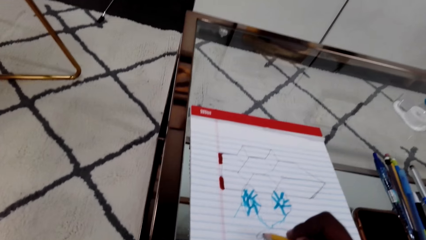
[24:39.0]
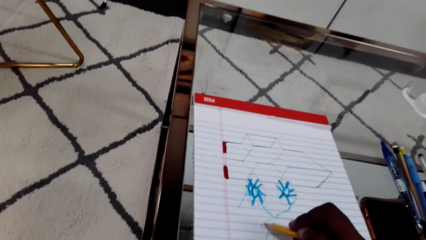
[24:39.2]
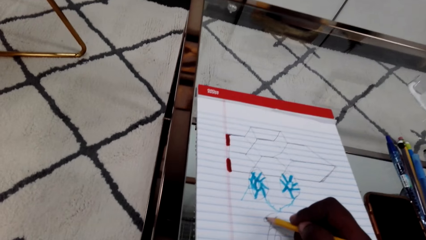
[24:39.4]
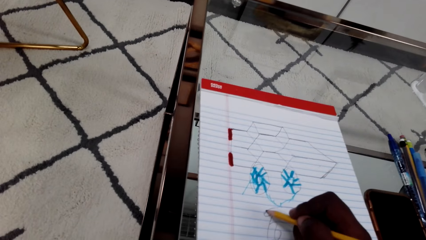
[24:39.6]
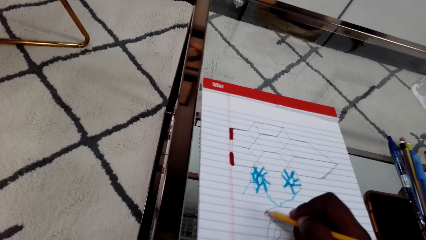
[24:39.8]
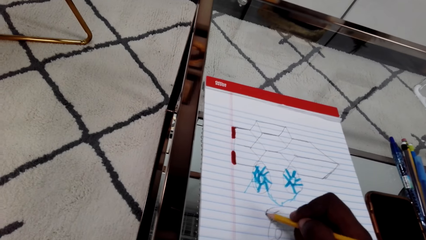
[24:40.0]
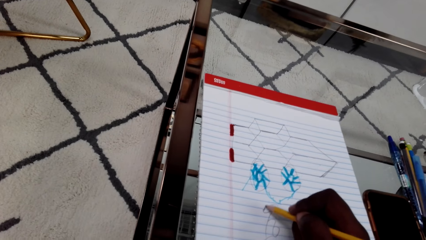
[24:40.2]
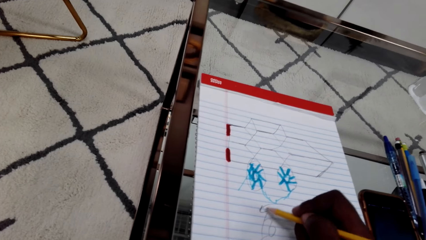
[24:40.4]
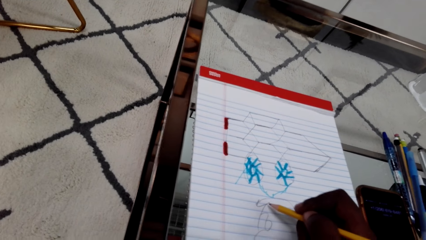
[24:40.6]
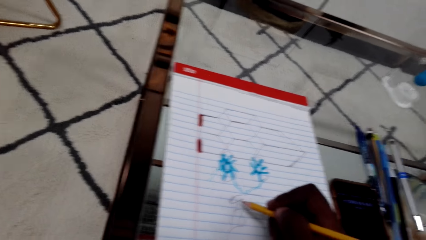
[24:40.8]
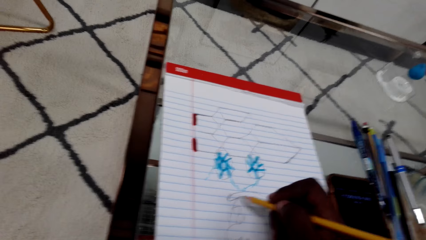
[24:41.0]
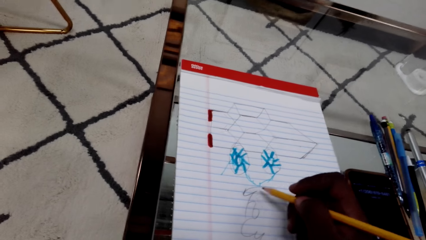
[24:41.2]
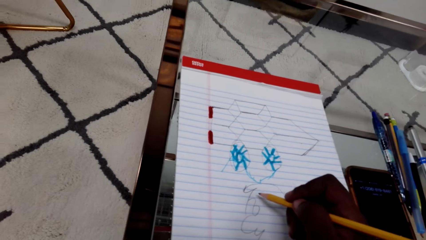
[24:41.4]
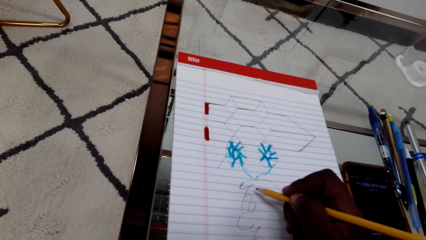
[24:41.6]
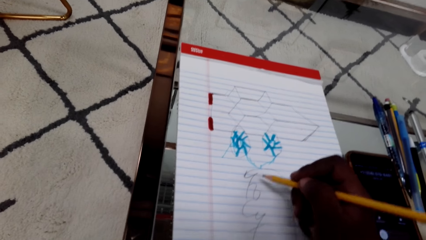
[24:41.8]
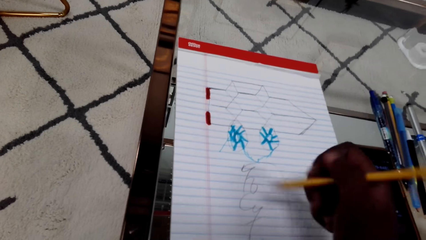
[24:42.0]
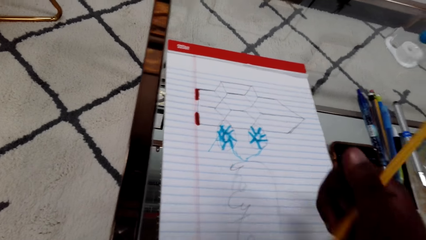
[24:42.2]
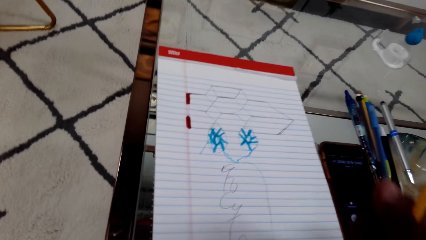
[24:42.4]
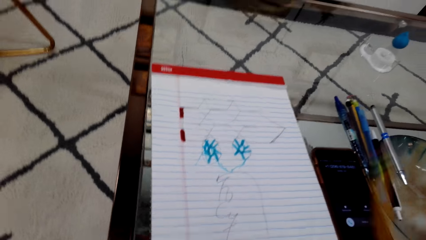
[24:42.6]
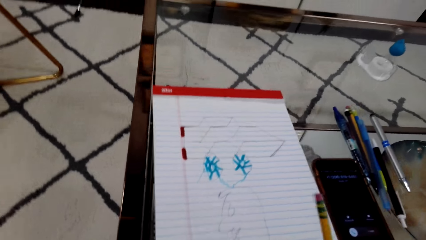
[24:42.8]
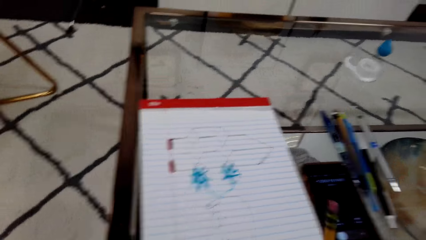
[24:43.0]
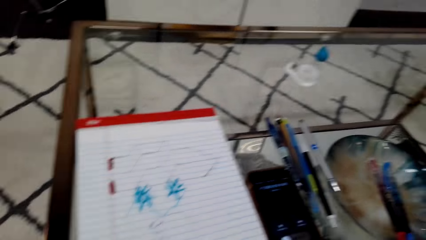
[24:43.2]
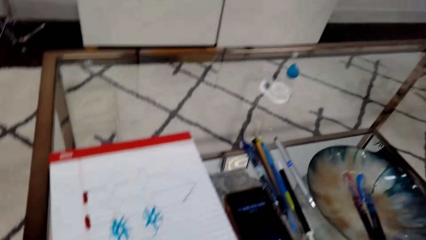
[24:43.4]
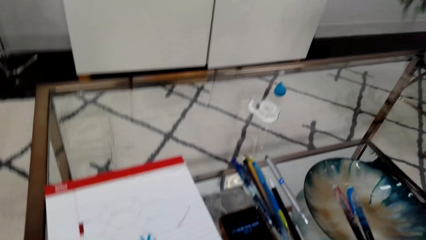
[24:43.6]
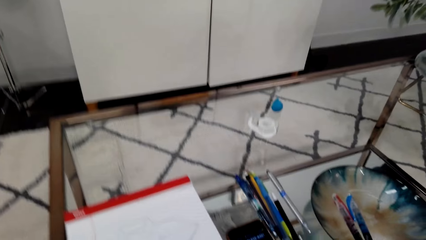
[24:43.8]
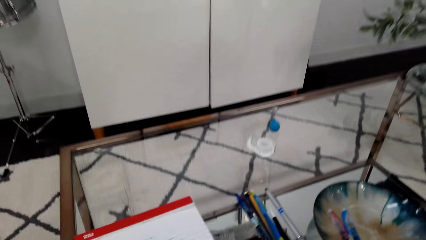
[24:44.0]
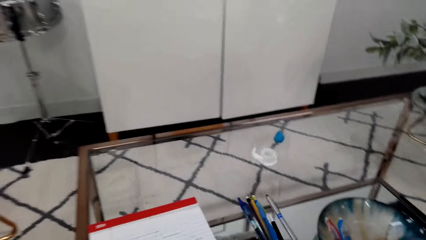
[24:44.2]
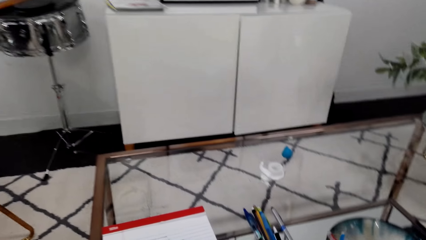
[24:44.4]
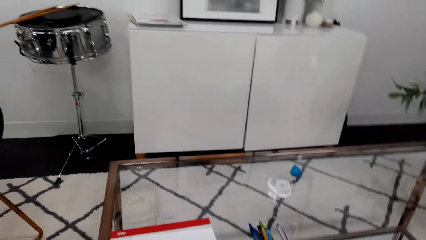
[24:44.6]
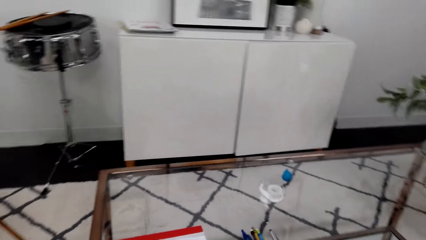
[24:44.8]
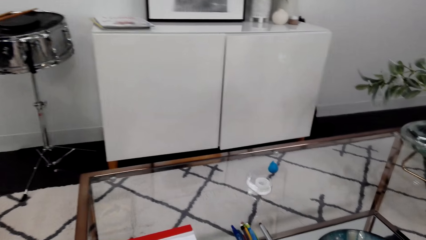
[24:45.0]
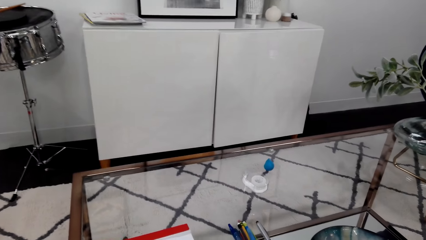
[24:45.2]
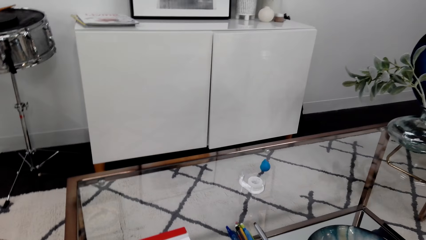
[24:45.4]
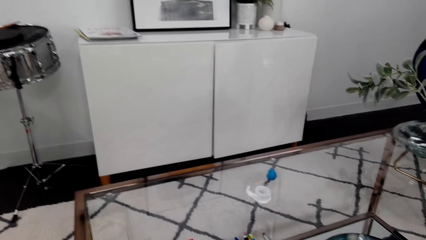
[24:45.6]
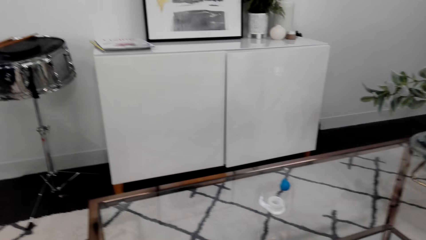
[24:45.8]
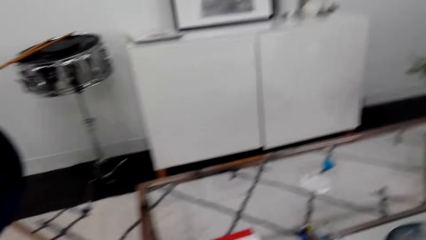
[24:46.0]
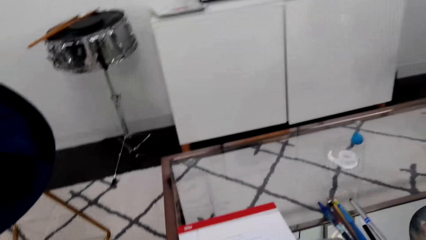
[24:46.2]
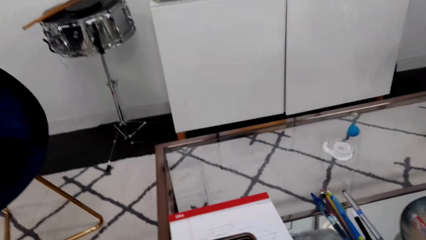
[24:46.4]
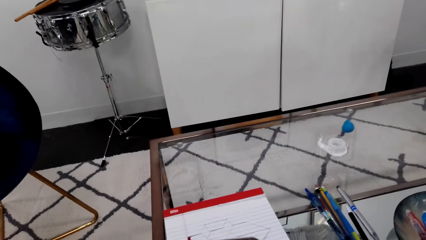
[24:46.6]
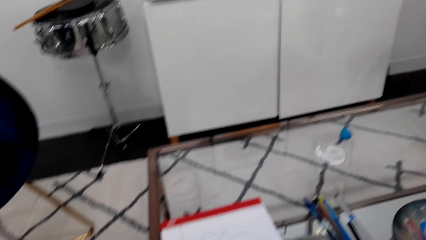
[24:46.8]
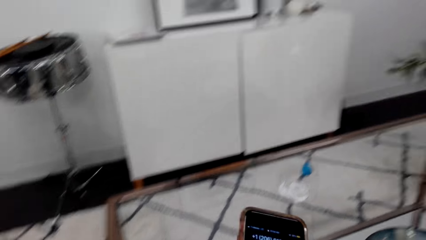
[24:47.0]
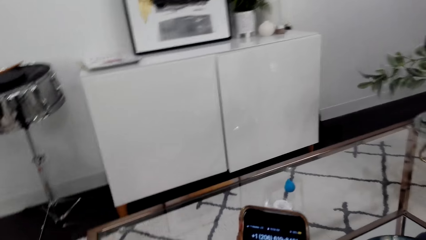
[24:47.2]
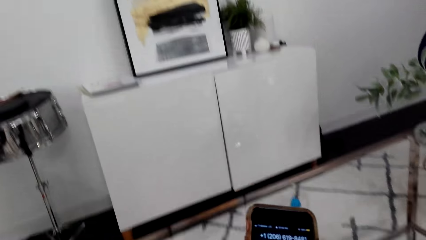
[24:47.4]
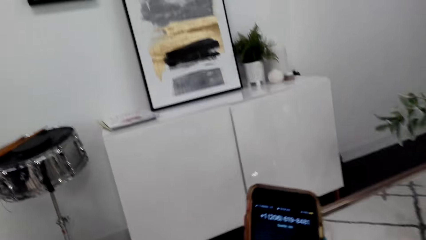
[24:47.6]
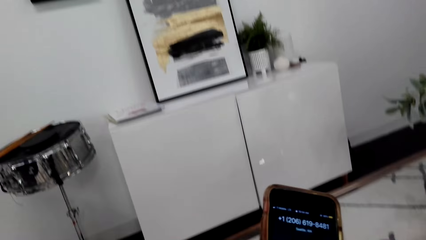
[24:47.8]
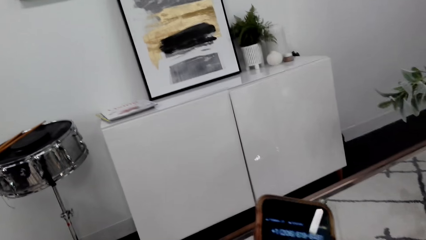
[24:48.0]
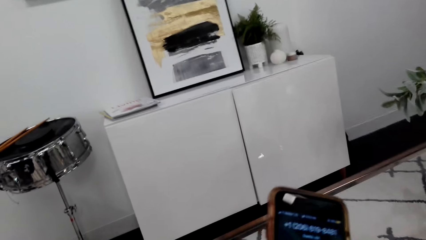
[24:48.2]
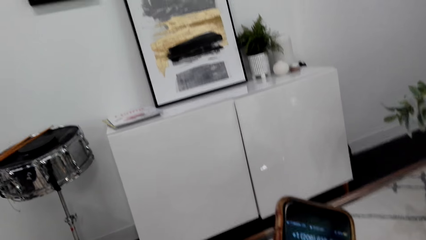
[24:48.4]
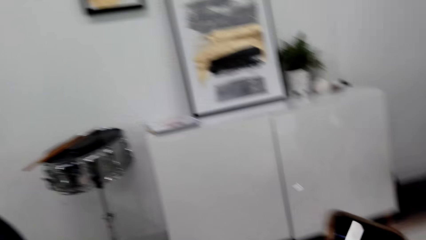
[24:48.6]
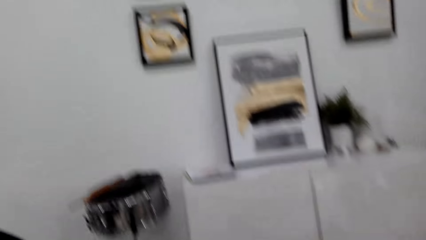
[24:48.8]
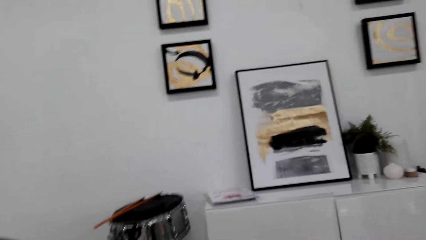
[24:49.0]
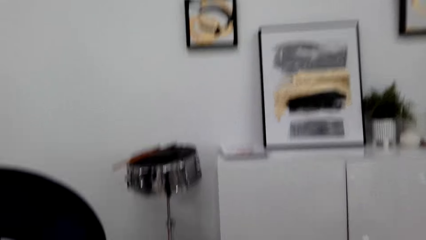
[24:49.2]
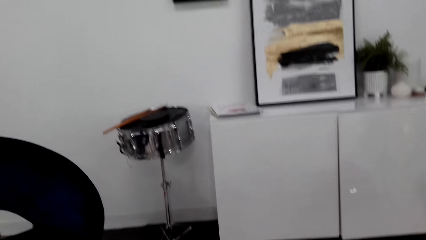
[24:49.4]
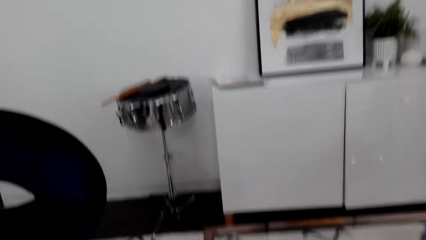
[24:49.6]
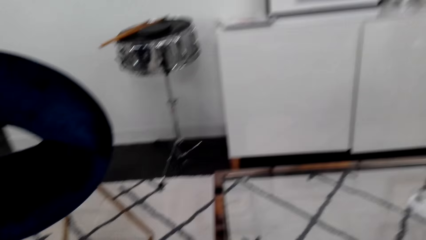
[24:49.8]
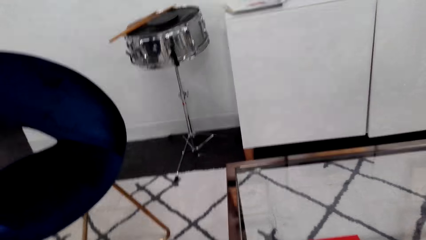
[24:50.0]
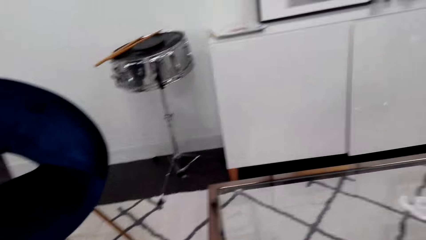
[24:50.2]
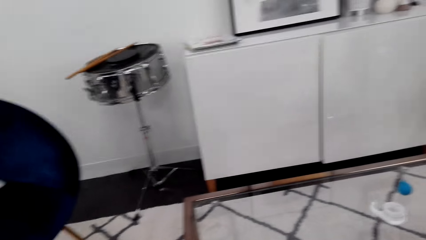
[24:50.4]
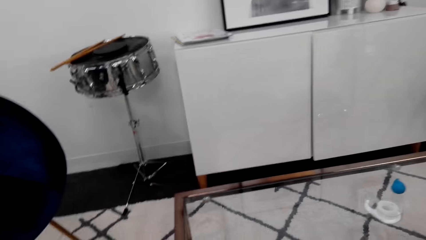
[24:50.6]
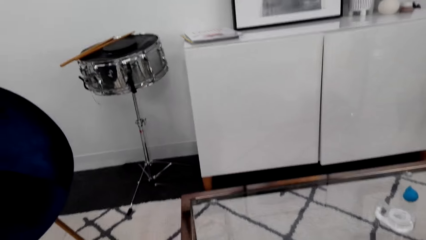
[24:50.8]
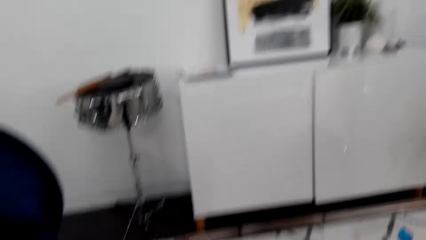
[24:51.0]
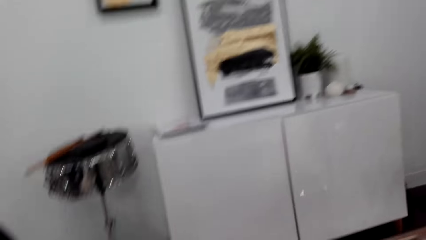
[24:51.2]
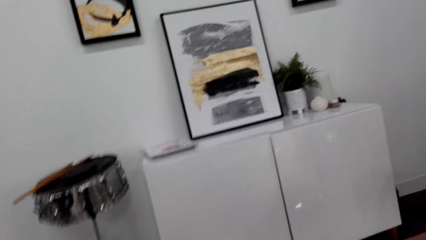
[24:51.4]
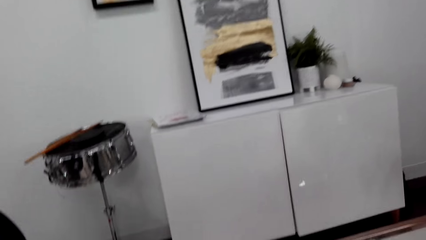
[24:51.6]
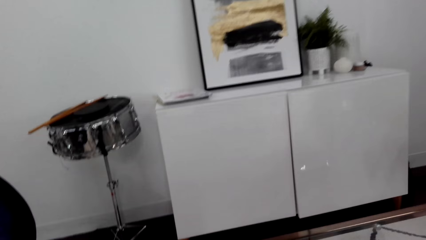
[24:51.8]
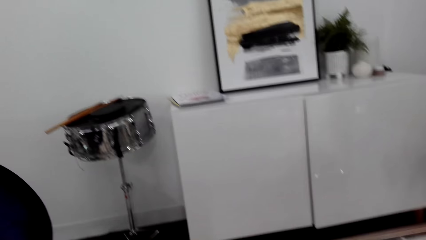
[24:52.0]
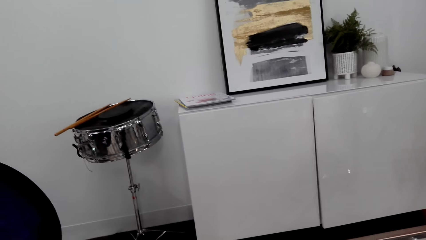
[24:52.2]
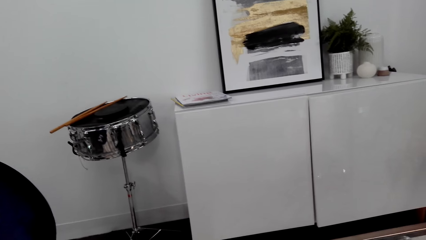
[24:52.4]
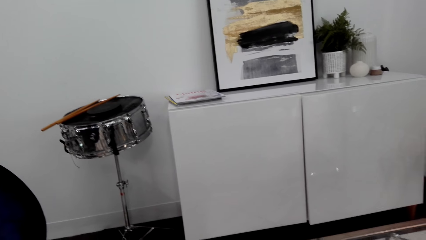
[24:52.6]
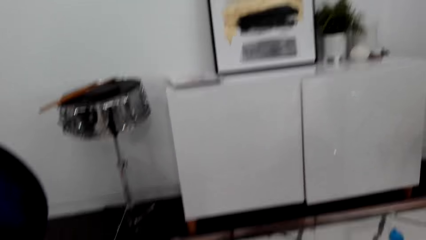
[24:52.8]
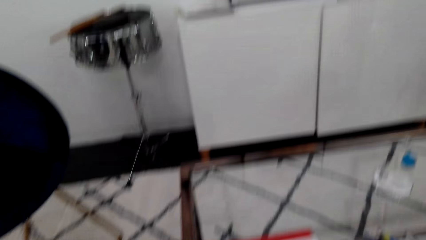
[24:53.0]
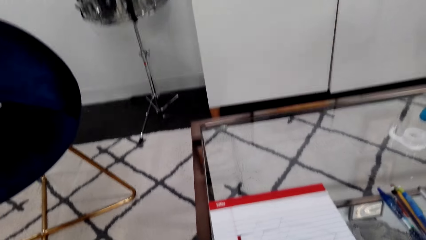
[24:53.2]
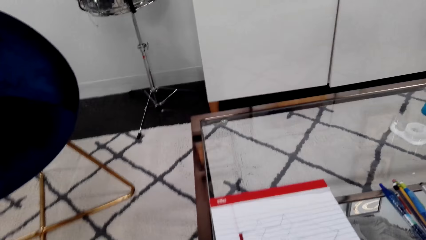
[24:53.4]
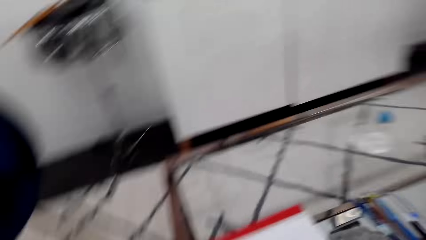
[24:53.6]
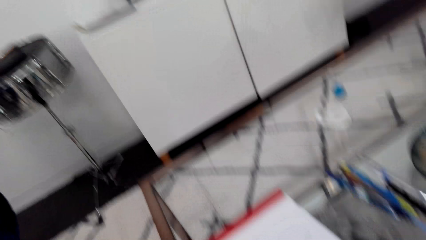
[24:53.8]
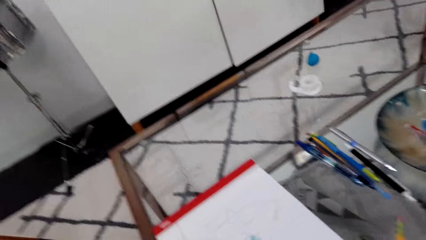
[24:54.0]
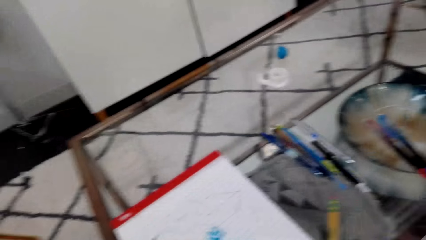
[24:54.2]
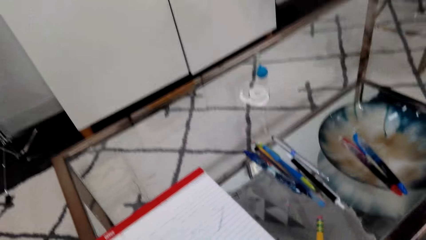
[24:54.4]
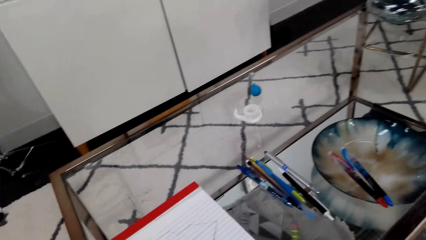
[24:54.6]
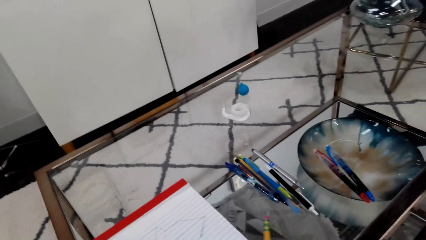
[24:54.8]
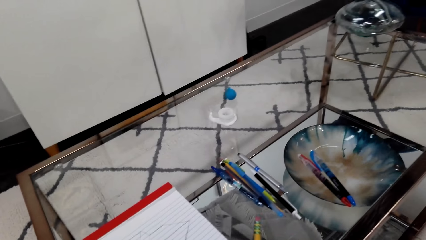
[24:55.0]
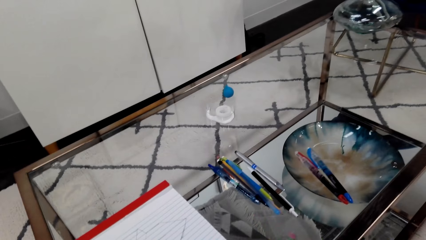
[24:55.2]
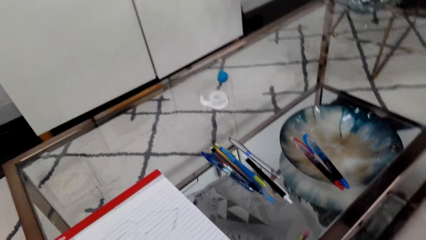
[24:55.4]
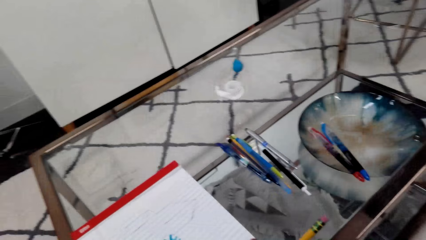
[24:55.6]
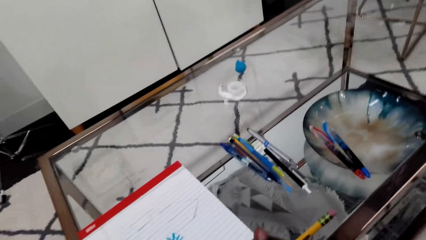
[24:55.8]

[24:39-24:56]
The camera wearer clears the throat. They draw on the paper with the pencil. They take the ringing phone. They use the phone. They receive the call. They talk on the phone.
